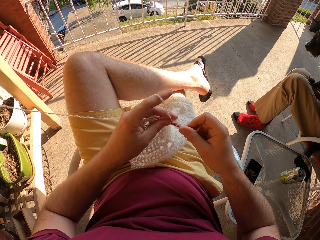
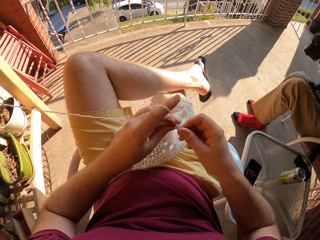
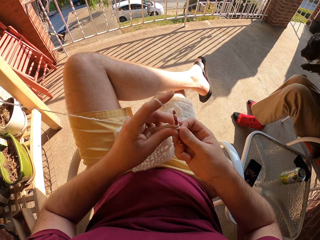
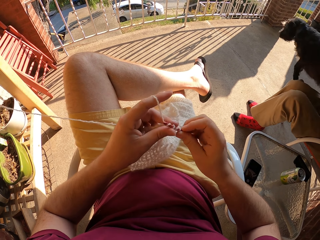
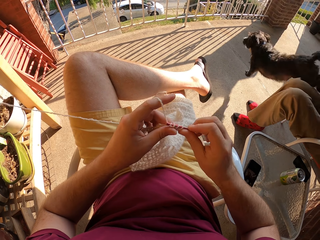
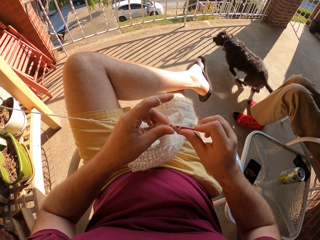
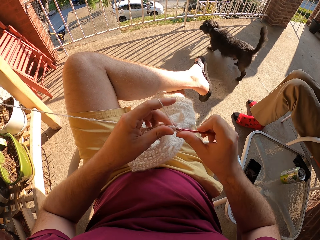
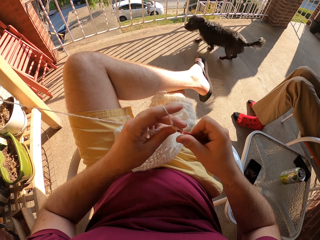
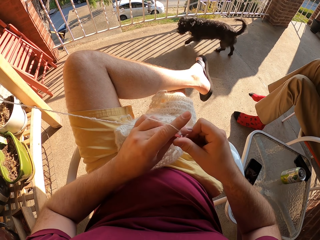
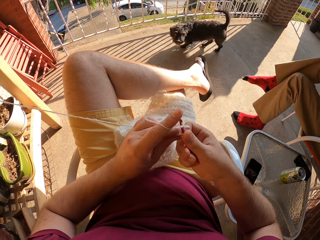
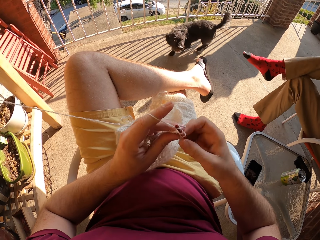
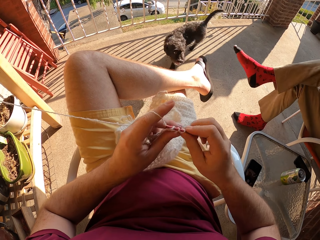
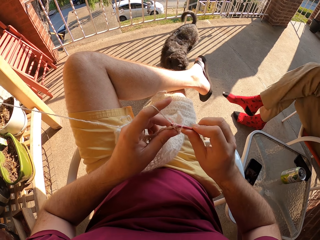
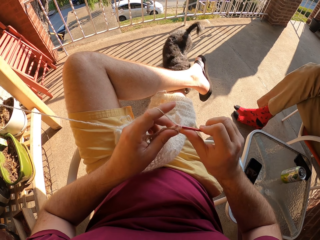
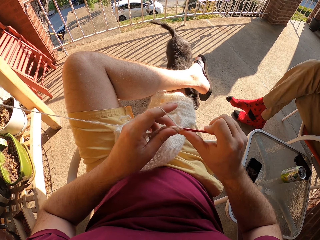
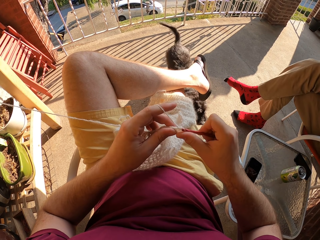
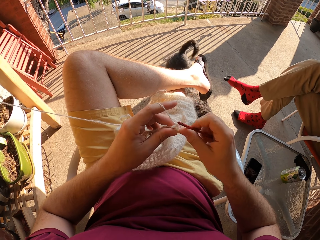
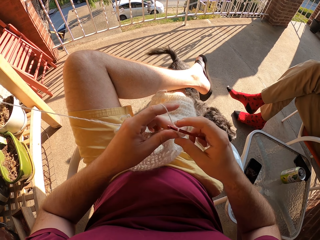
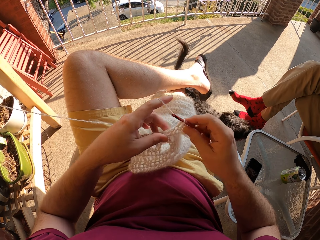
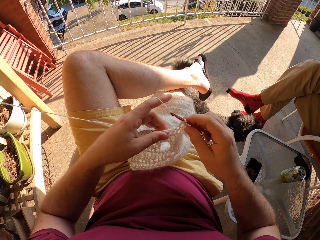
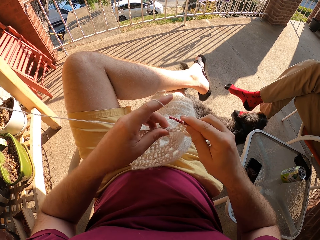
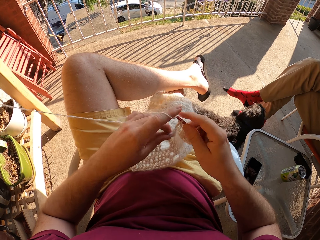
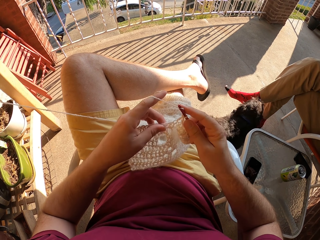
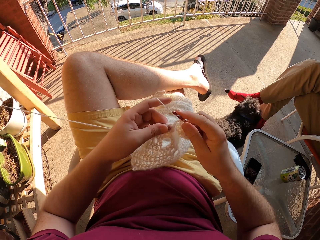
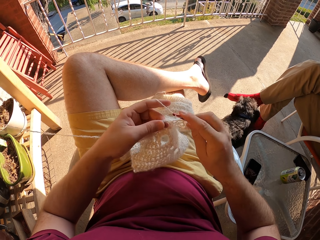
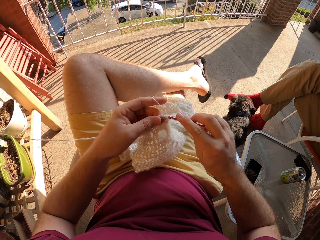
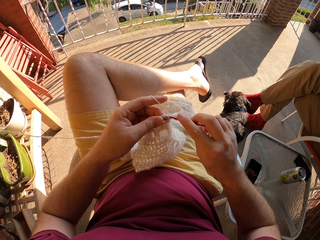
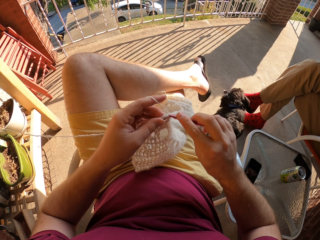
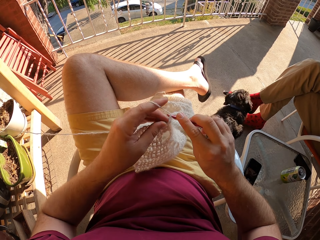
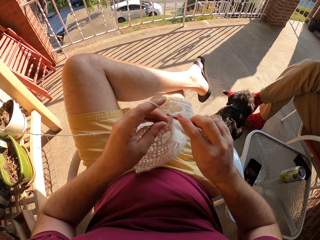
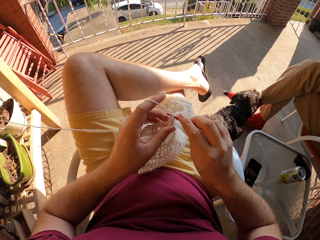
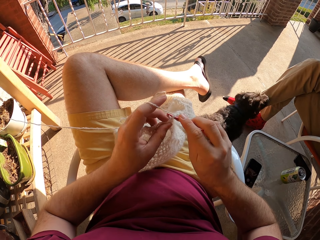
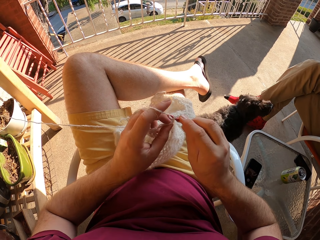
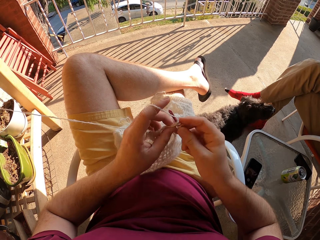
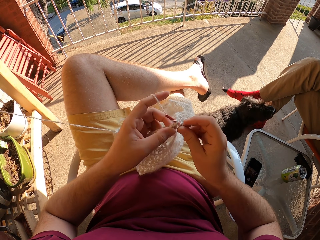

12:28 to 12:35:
A person moves his leg.

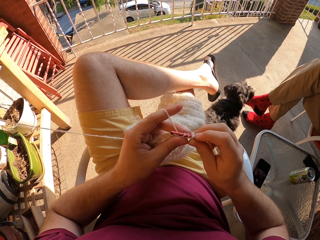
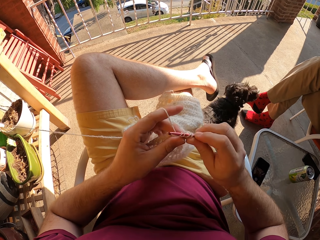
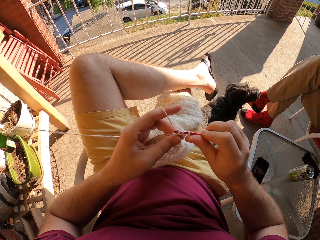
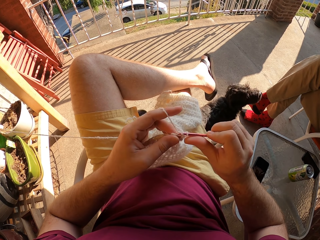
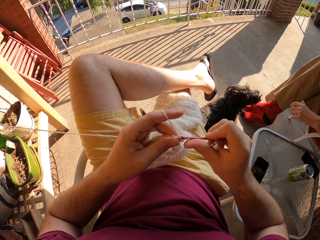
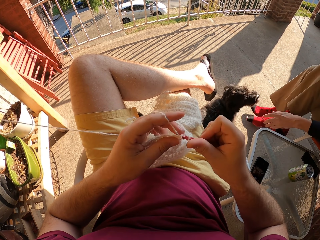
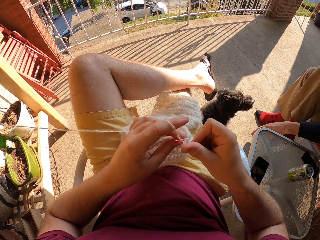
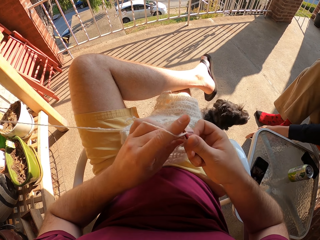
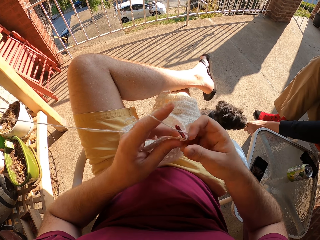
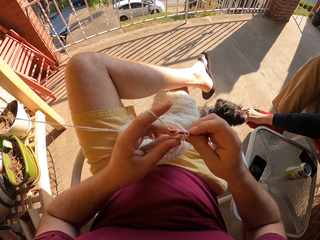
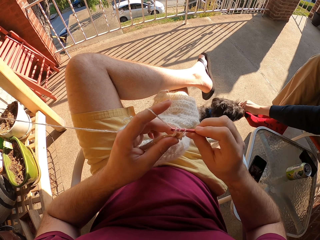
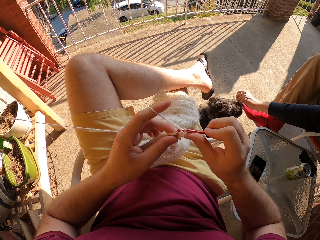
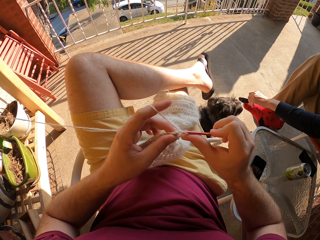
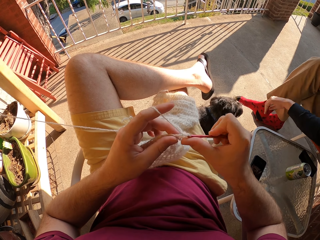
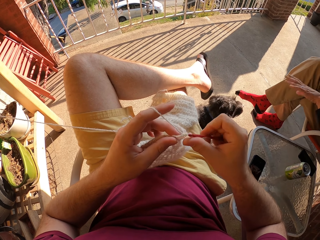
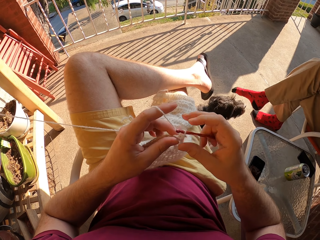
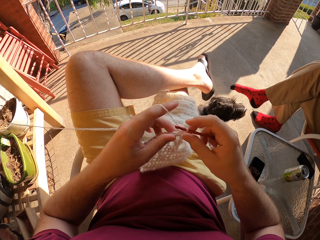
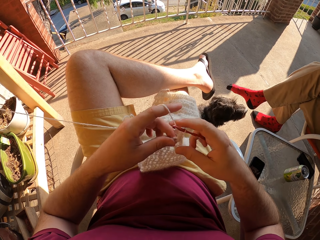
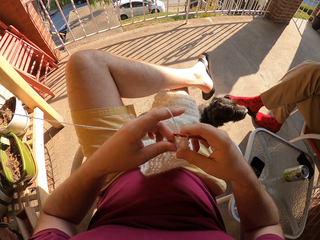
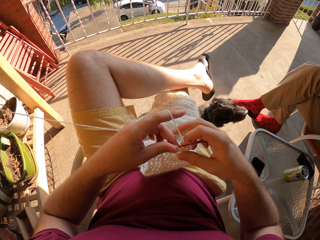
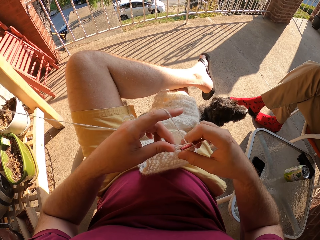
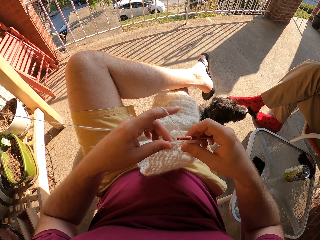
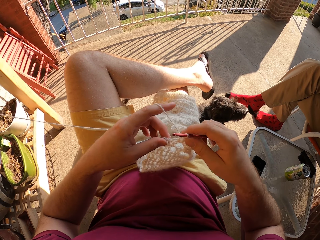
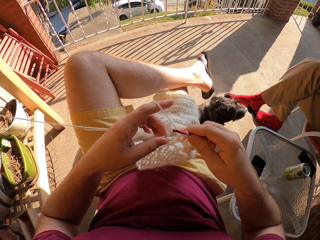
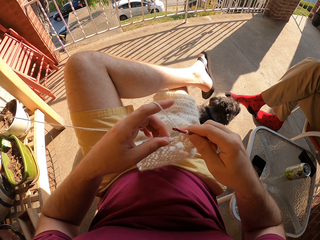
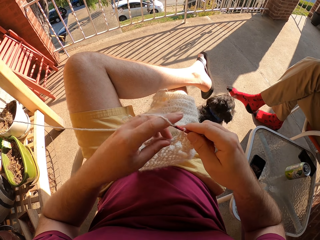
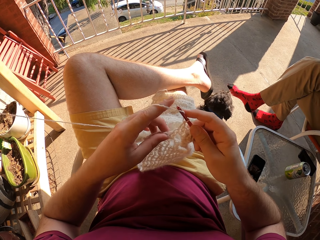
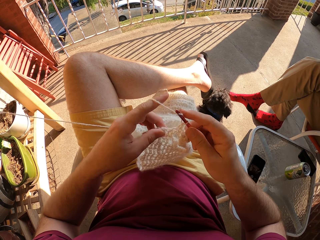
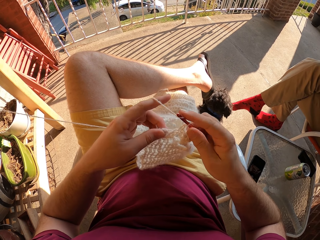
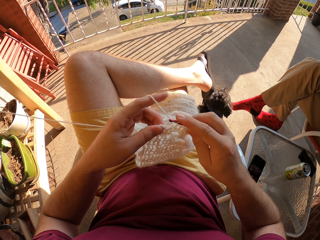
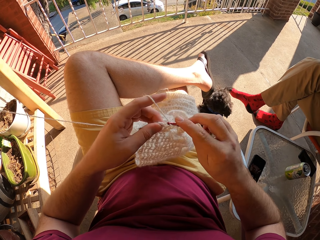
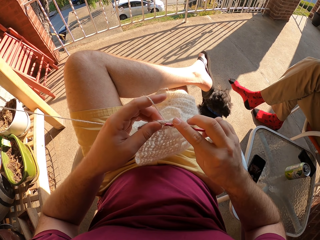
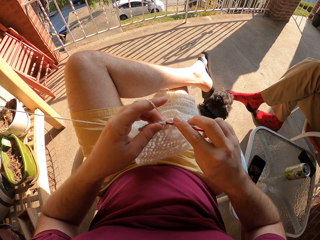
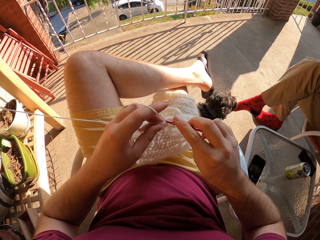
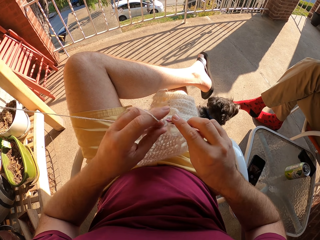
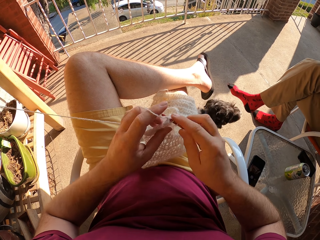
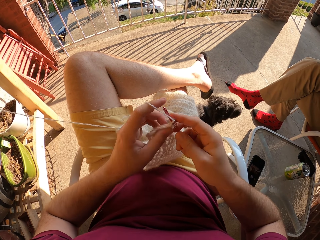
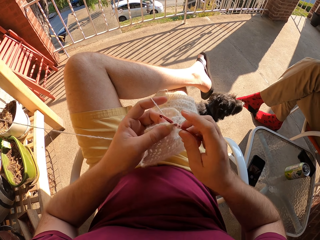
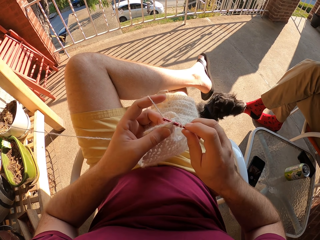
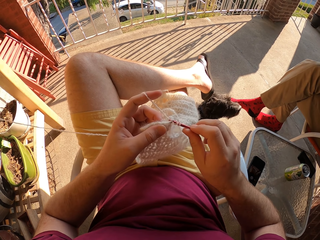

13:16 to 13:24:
A person caresses a dog.

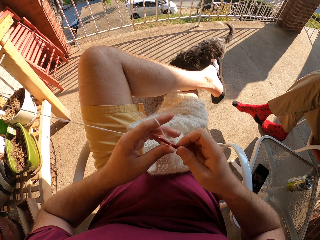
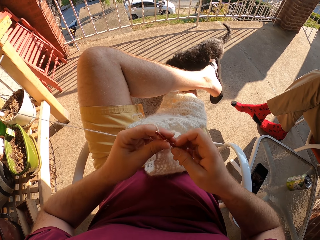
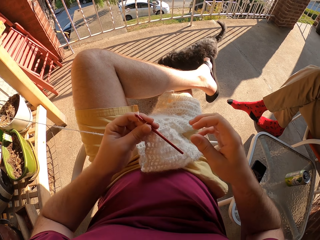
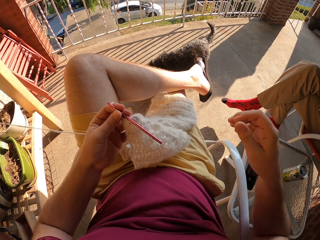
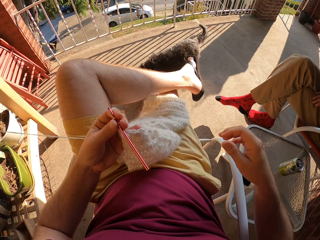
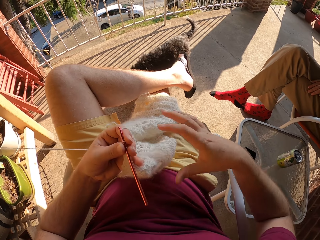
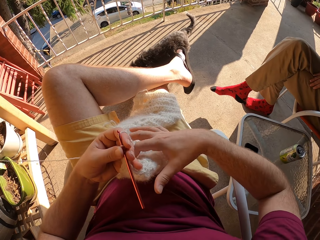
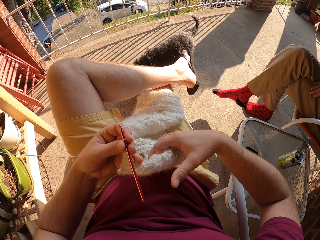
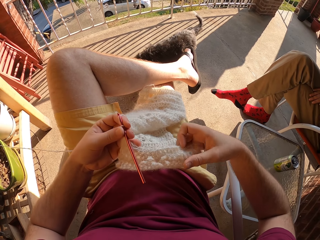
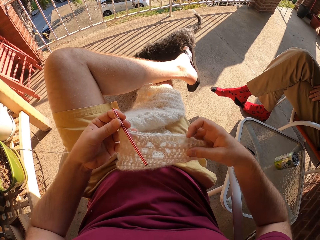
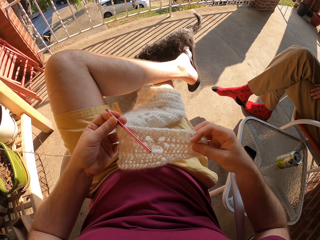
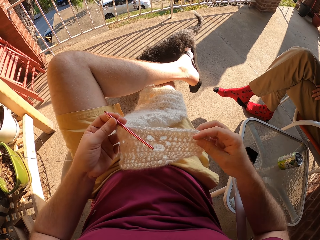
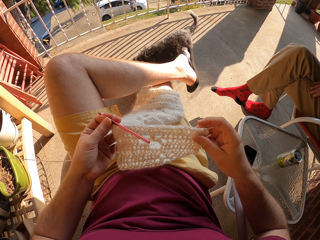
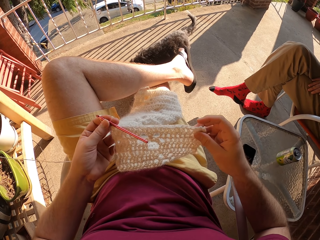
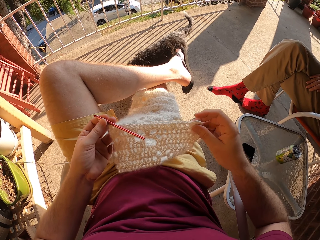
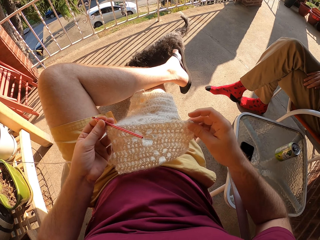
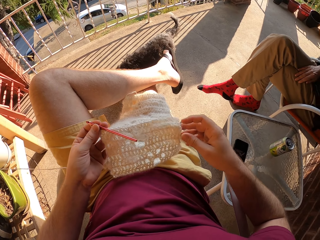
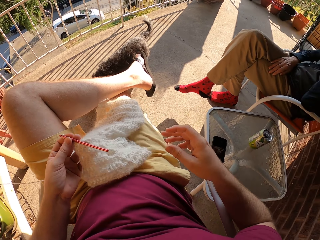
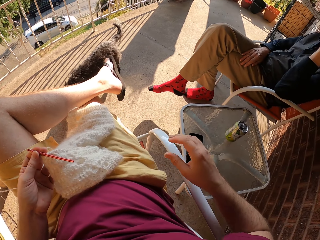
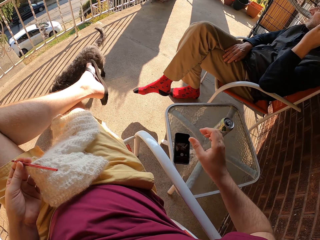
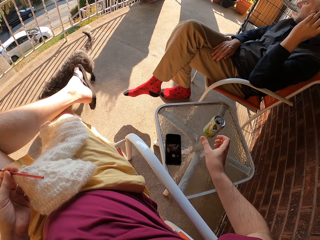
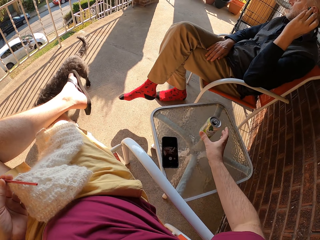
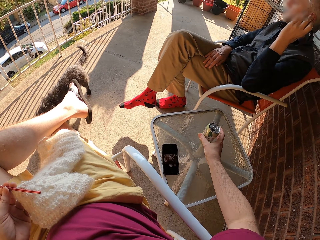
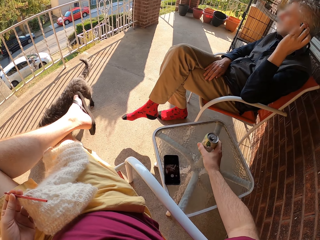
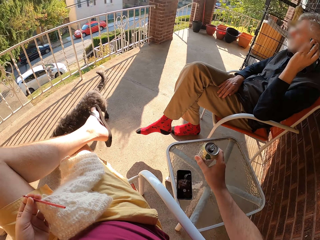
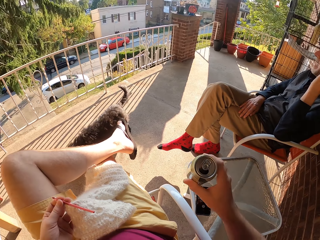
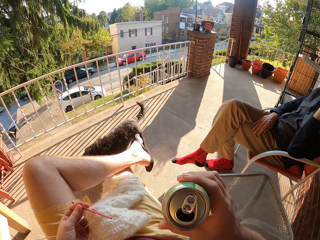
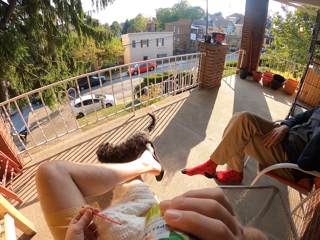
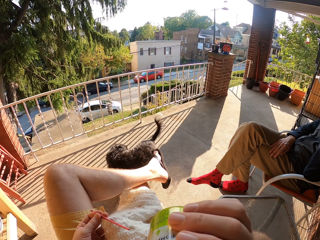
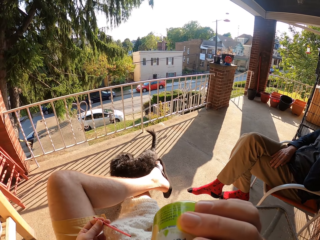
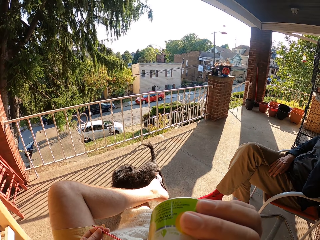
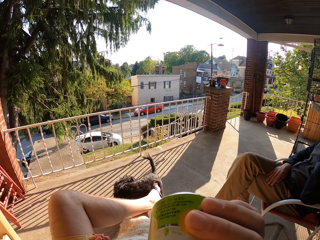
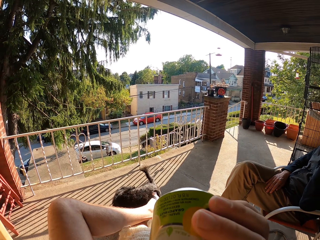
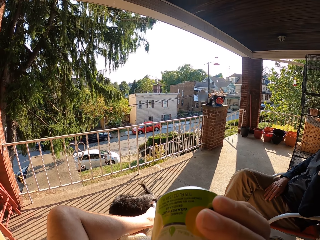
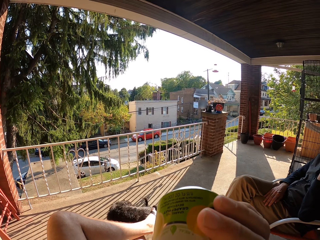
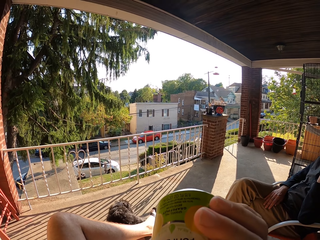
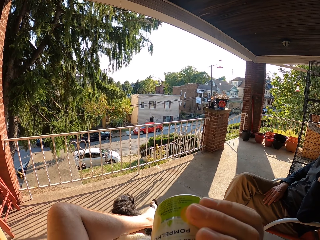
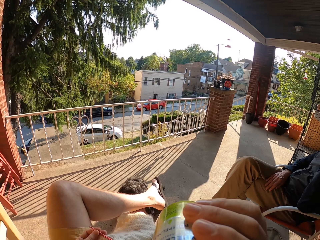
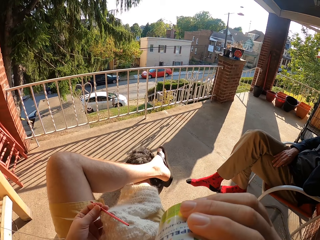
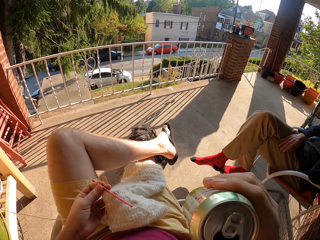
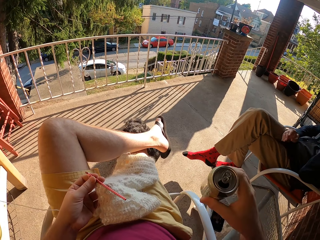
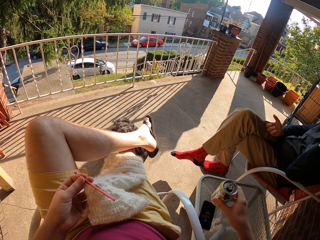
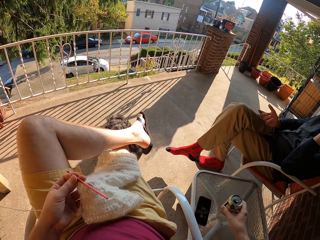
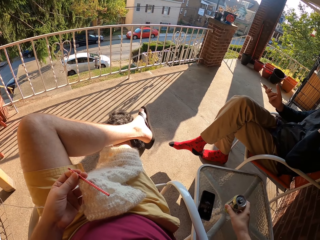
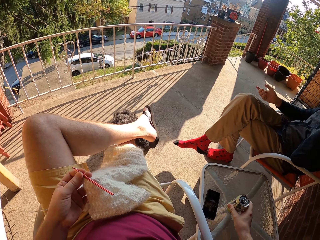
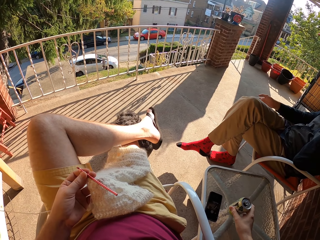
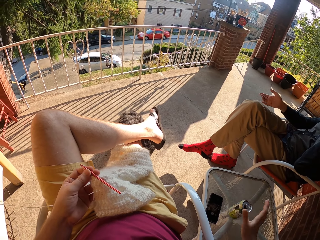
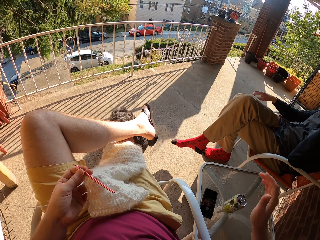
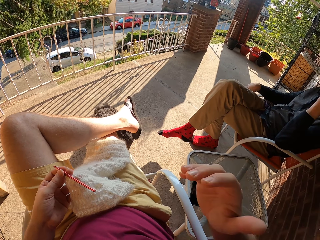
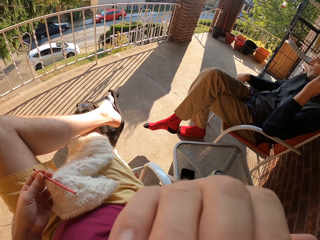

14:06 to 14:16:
The camera wearer adjusts the fabric. They pick up the drink can, sip from the drink can, and put the drink on the side table.
